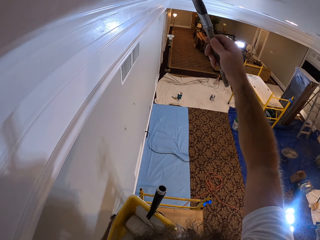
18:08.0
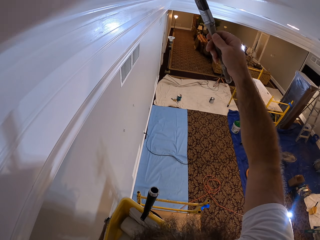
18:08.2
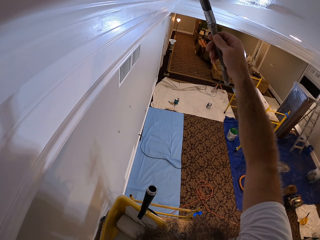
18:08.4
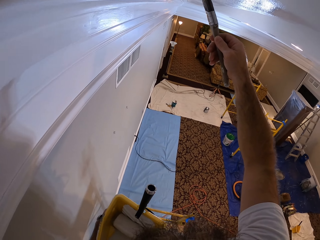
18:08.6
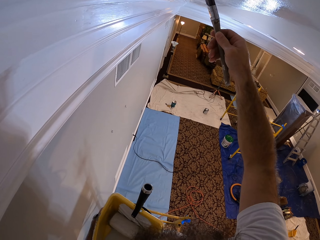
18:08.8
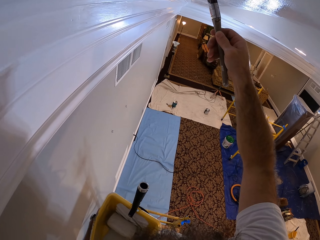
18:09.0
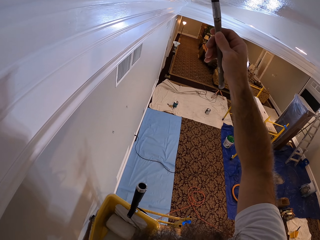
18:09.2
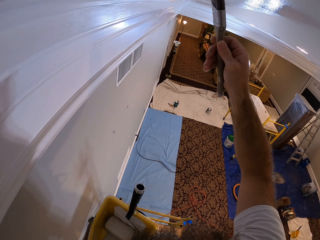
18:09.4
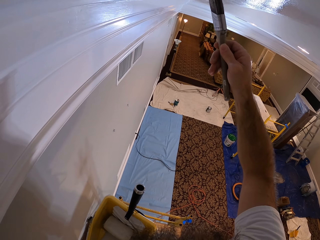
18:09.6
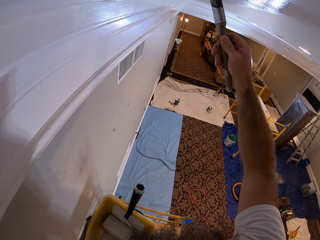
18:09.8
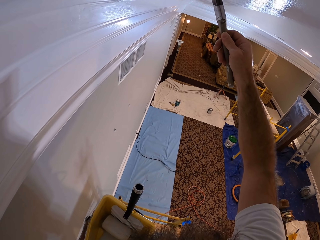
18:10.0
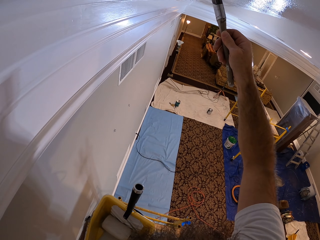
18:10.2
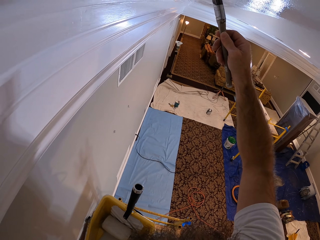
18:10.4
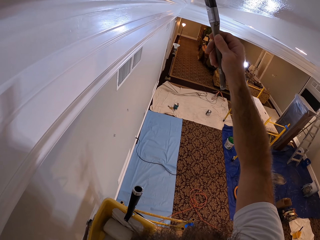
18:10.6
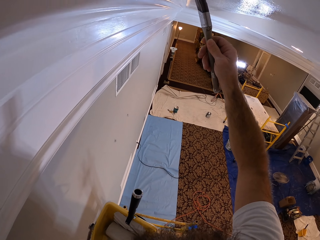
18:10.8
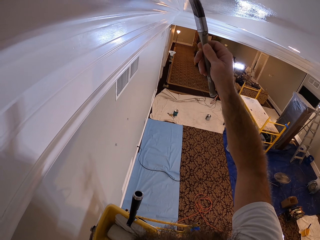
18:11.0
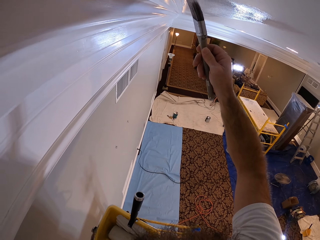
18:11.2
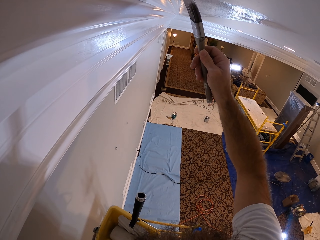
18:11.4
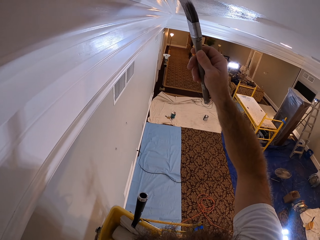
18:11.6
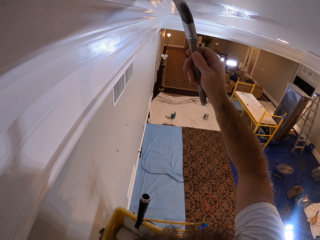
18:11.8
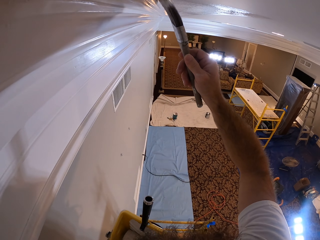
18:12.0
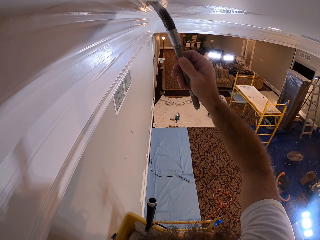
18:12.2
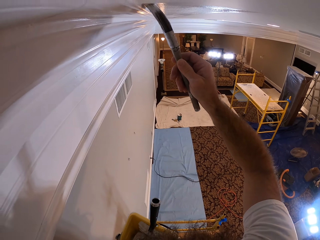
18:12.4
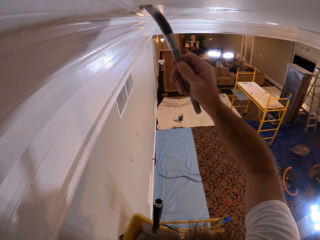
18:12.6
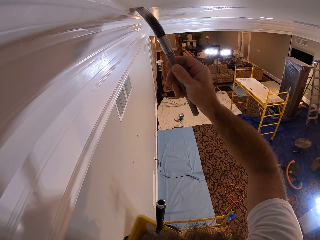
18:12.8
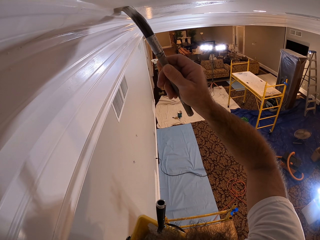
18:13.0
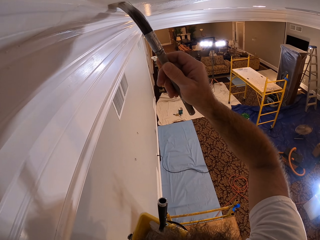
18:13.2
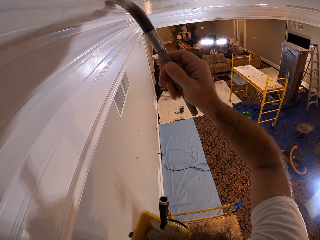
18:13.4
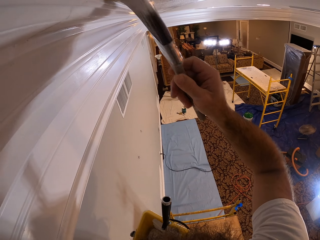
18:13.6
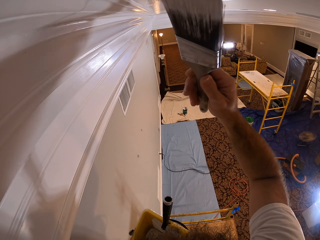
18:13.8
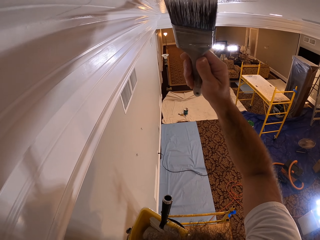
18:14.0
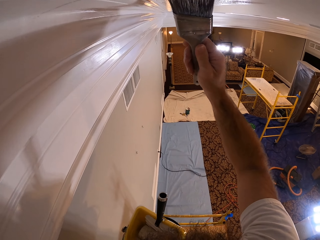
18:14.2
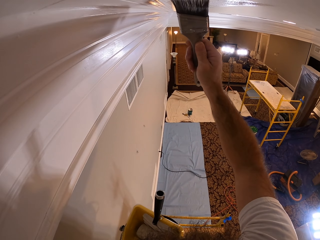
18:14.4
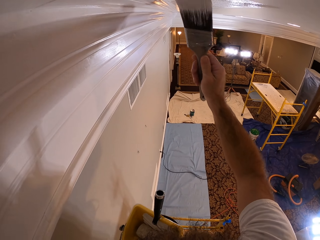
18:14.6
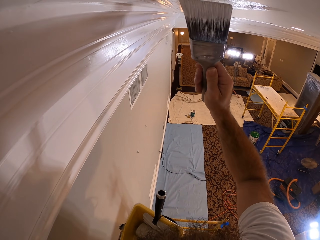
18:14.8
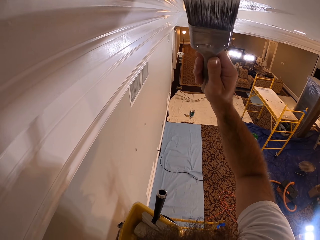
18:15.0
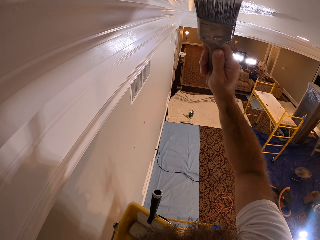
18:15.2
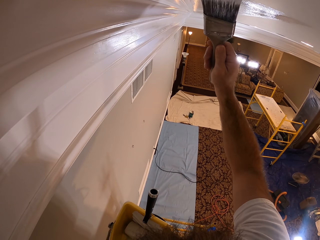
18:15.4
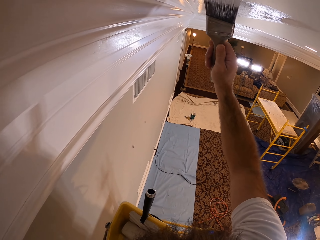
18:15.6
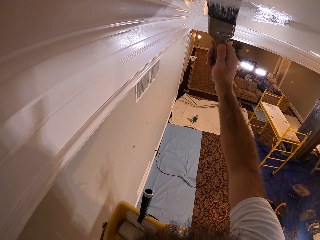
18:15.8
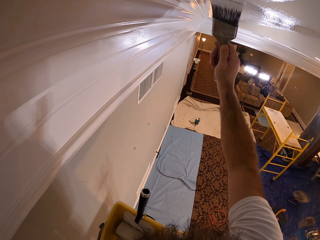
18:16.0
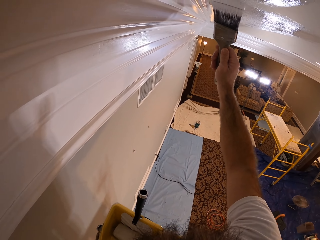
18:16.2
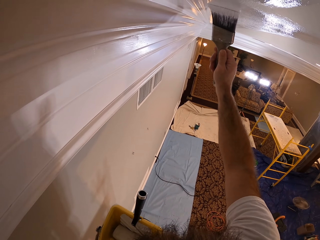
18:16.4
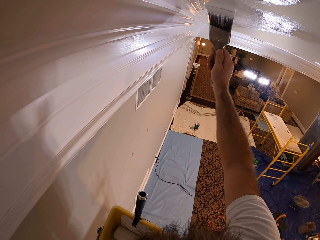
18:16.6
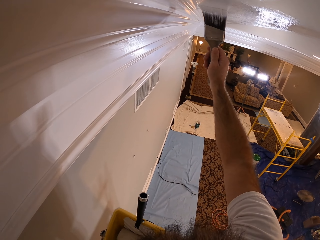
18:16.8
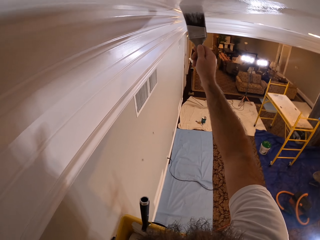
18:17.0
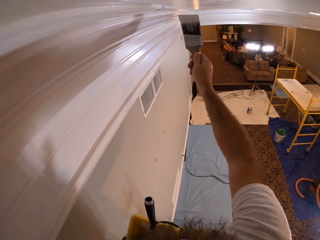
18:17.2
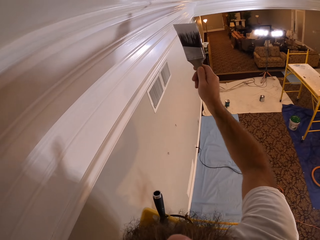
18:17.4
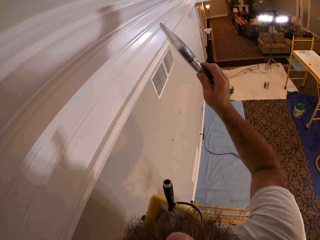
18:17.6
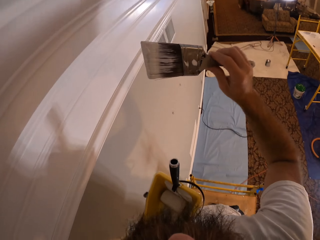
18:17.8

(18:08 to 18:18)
The camera wearer paints the ceiling with a paintbrush.

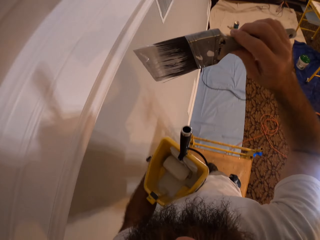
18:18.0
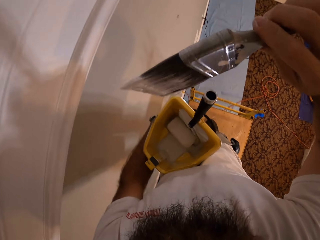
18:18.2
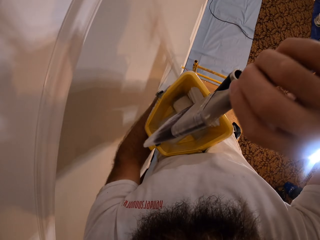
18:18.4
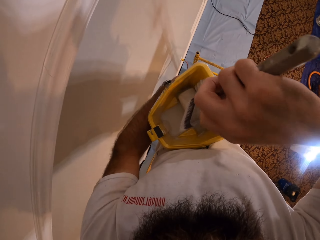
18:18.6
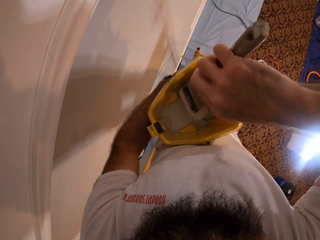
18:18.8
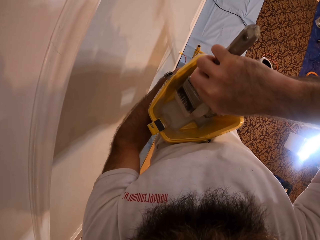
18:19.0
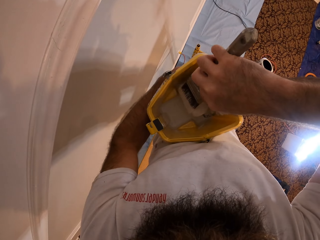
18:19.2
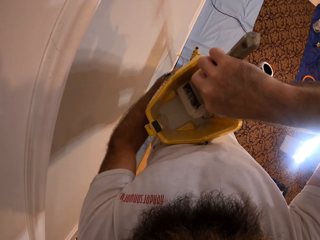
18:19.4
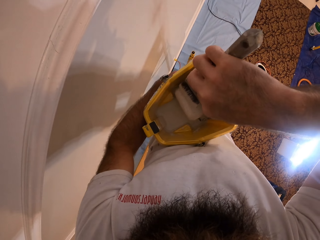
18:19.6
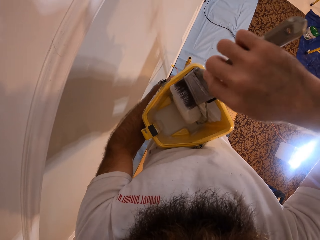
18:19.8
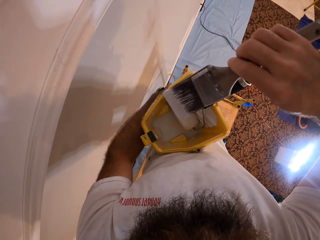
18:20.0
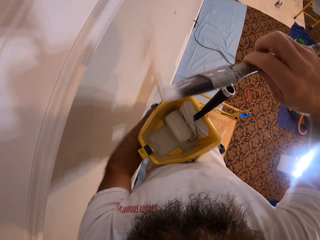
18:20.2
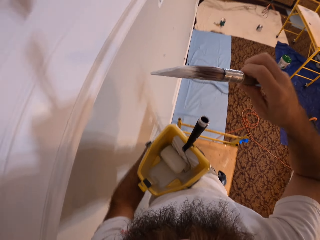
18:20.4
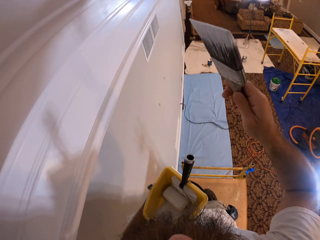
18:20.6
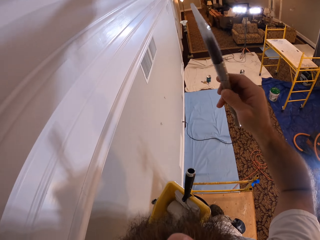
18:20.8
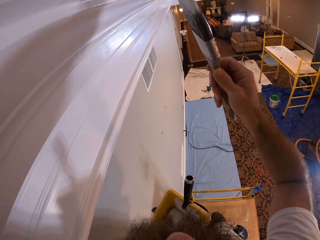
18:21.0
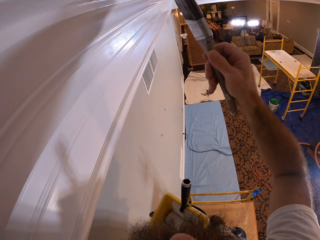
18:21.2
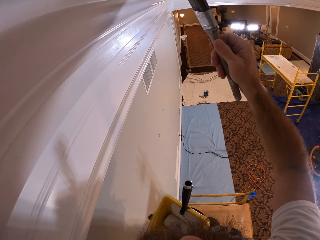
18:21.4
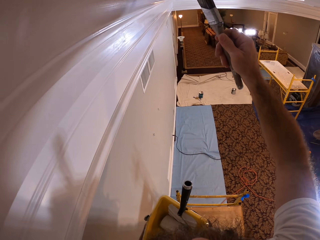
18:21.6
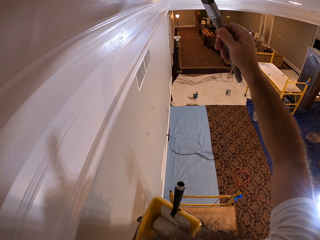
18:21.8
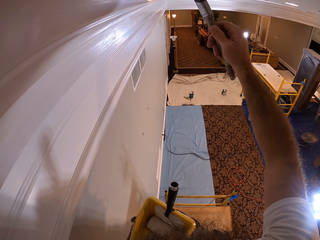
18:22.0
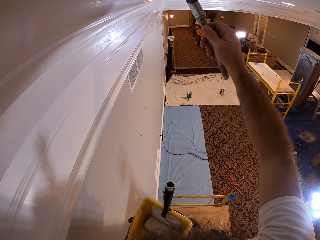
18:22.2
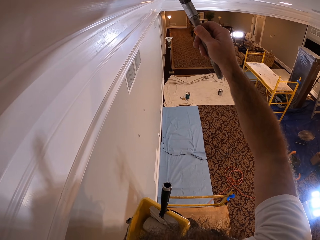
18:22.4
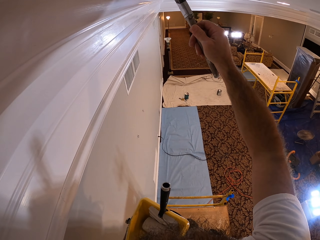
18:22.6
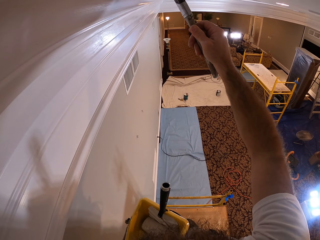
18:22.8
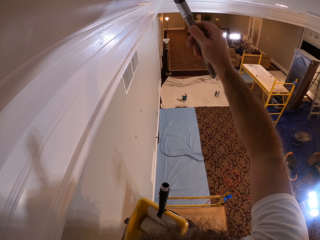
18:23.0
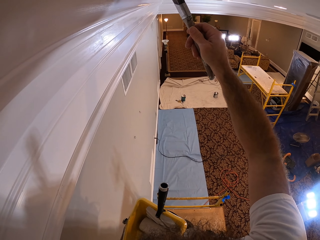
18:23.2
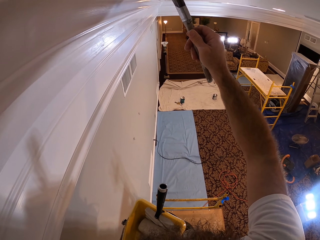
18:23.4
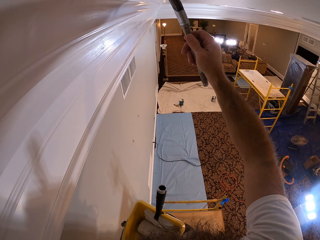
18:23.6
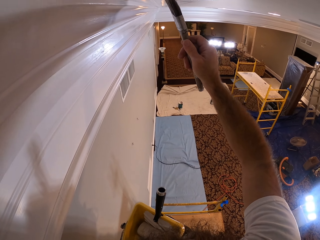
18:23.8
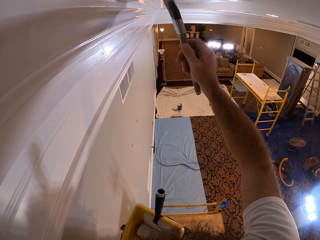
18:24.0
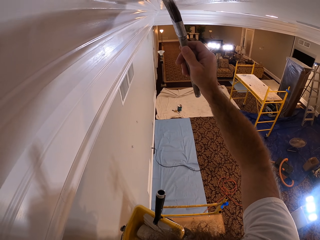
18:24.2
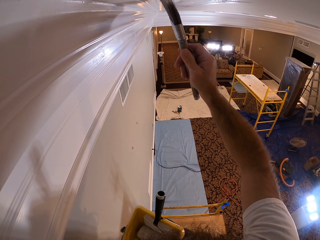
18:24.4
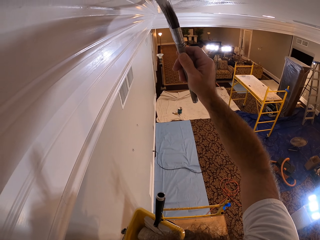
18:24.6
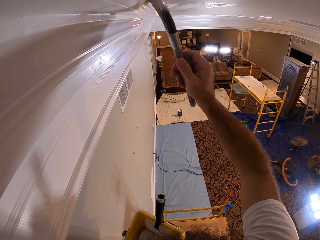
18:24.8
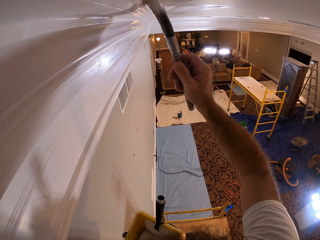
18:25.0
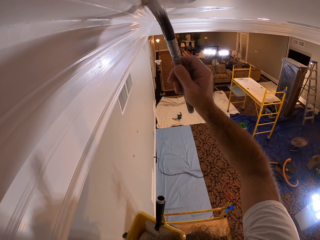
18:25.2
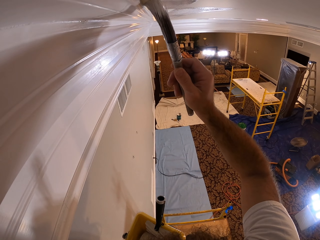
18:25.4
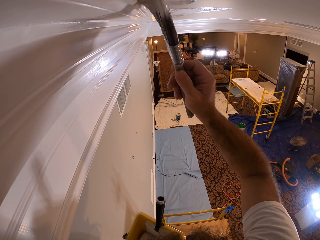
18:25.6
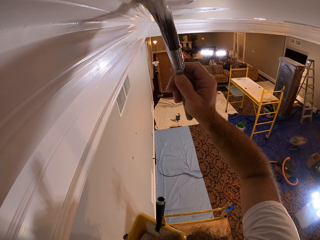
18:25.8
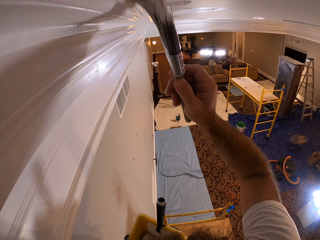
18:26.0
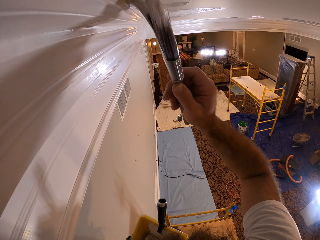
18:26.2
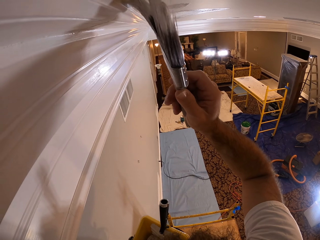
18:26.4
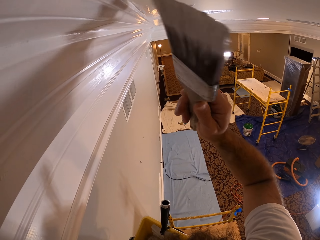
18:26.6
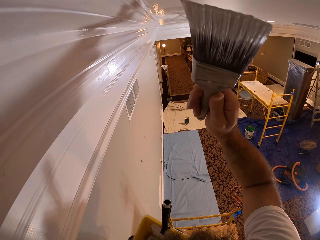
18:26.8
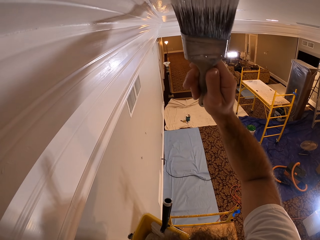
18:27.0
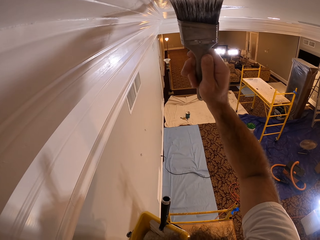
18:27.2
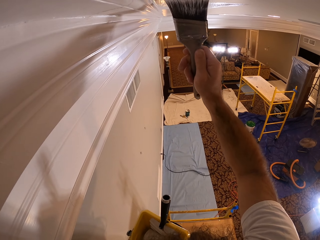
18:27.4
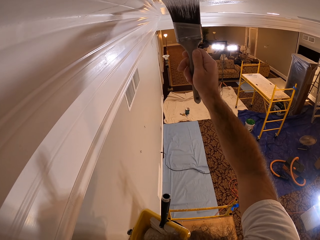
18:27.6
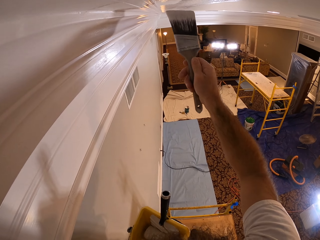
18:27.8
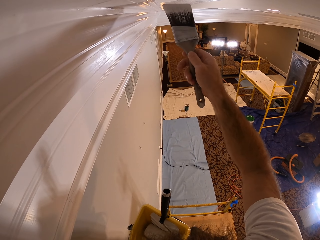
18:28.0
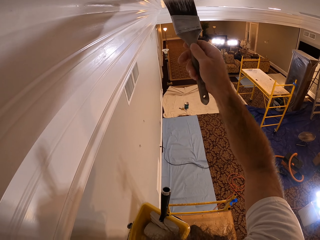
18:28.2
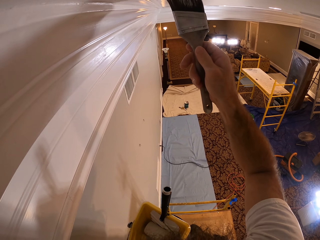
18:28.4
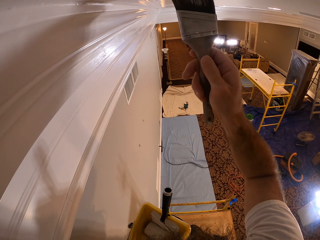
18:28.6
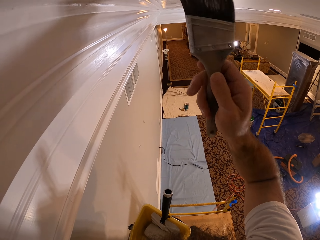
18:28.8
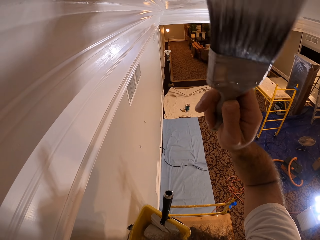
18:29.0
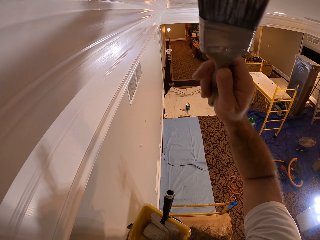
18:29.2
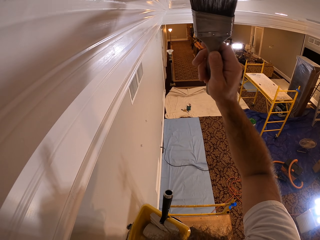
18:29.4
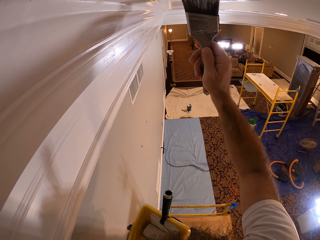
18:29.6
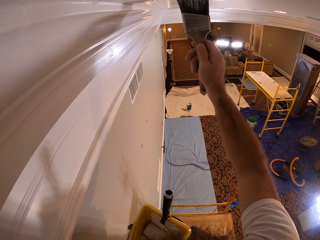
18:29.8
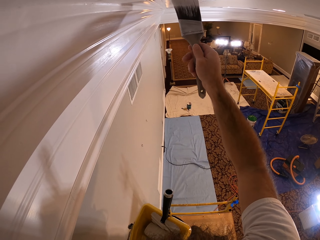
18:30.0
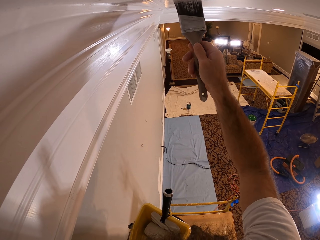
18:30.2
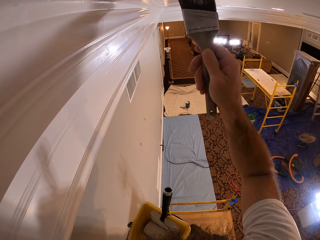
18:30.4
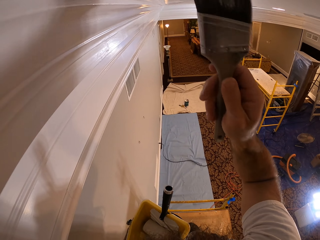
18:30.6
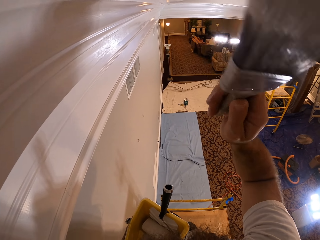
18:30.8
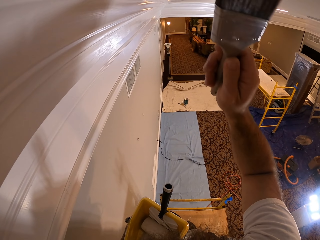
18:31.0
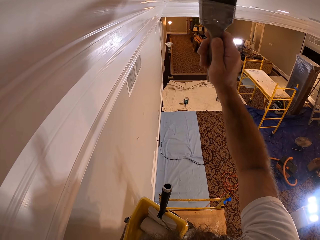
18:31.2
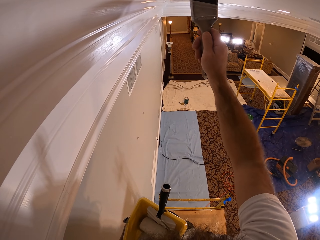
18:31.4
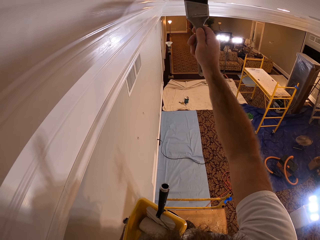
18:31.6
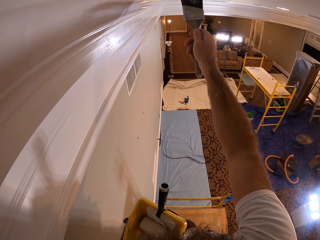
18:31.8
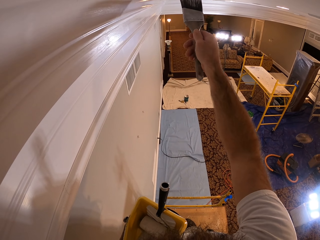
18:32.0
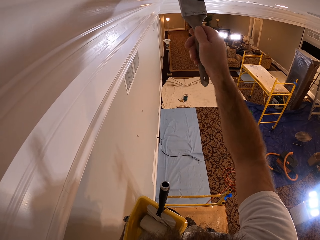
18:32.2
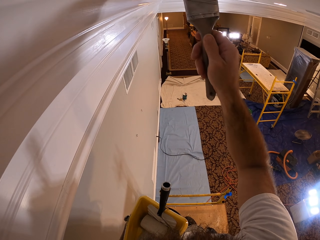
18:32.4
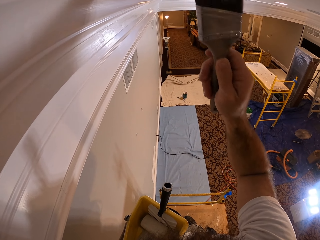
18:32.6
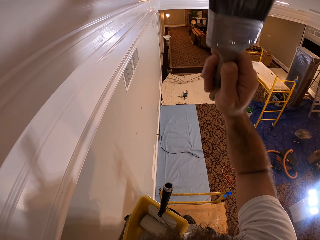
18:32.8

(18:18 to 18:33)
The camera wearer dips the brush in the paint. He dabs the paintbrush on the paint roller inside the paint bowl with his right hand. He removes the paint brush in the tin. He paints the ceiling with the paintbrush in his right hand.
